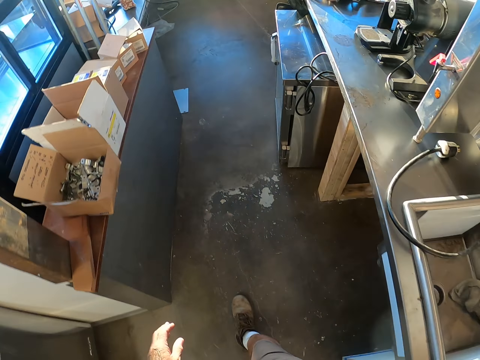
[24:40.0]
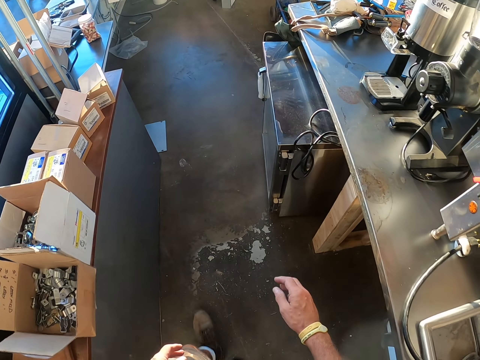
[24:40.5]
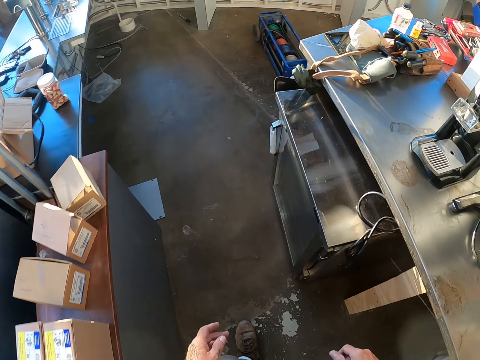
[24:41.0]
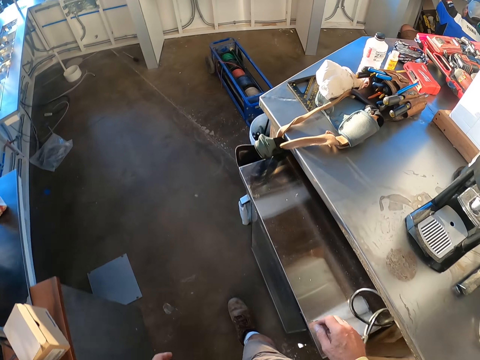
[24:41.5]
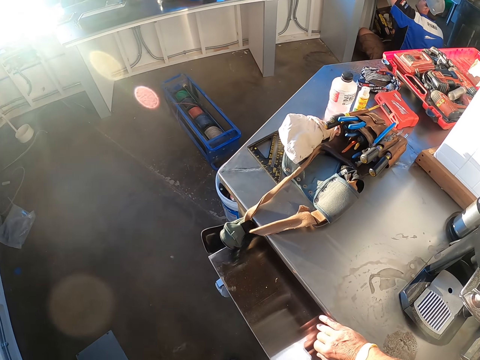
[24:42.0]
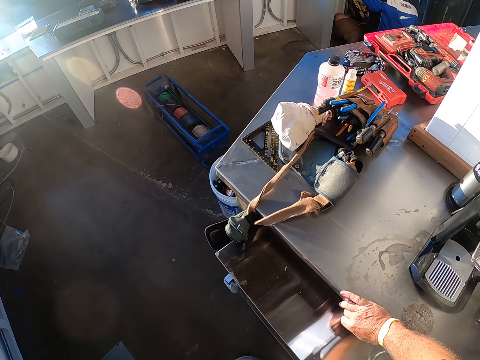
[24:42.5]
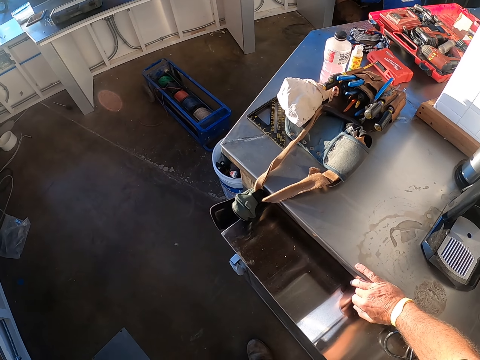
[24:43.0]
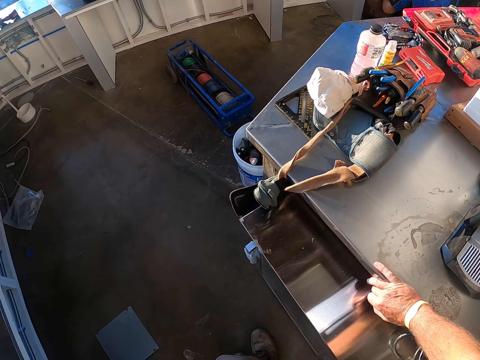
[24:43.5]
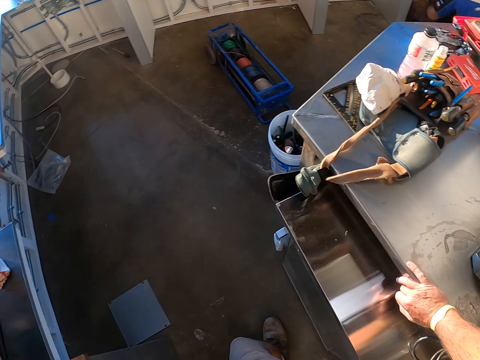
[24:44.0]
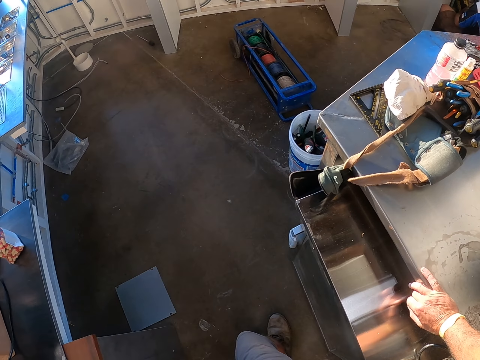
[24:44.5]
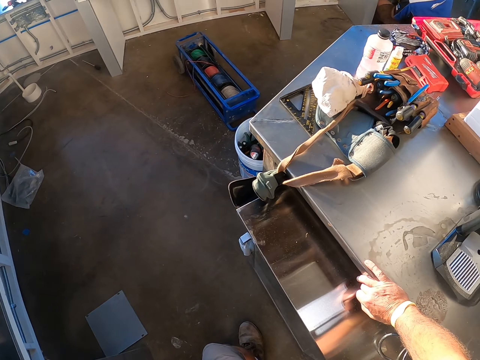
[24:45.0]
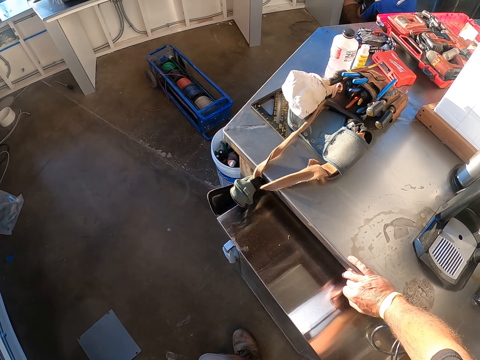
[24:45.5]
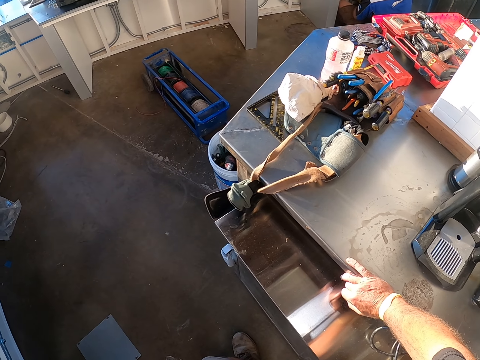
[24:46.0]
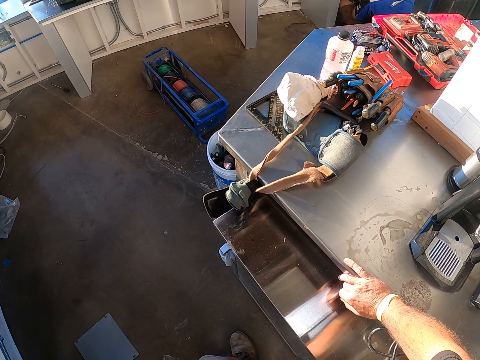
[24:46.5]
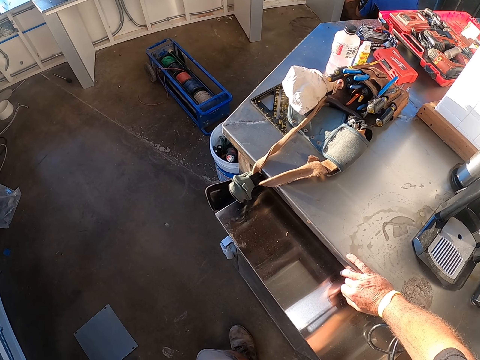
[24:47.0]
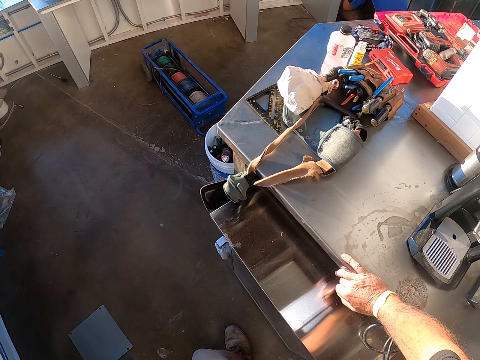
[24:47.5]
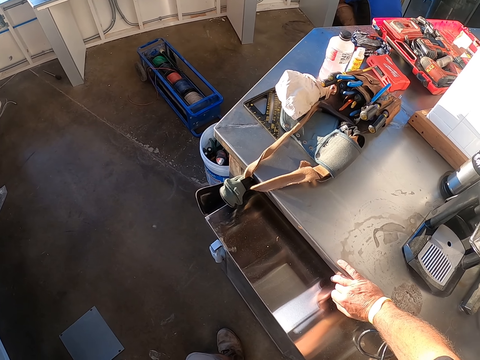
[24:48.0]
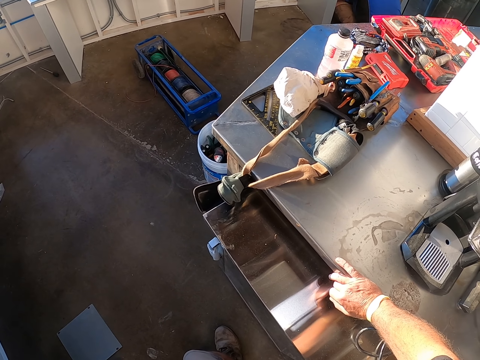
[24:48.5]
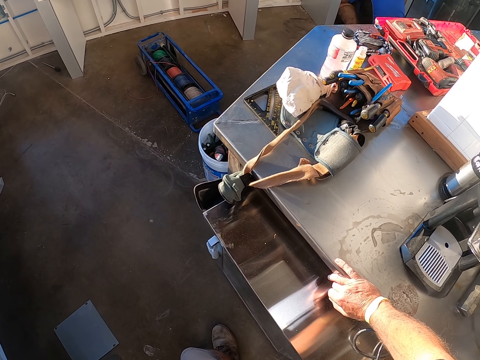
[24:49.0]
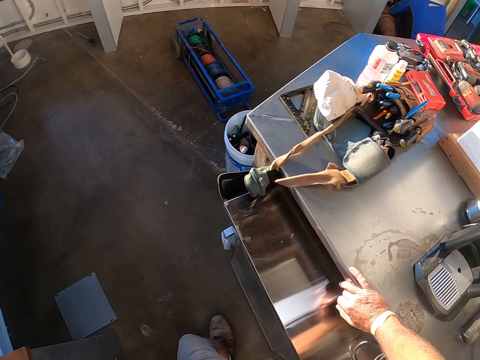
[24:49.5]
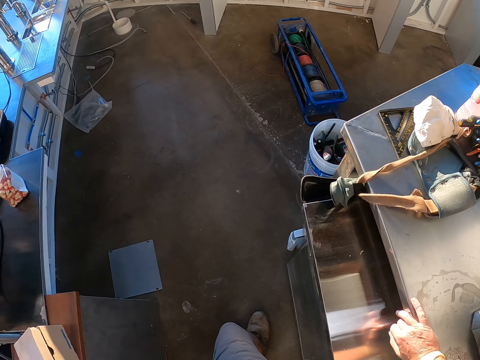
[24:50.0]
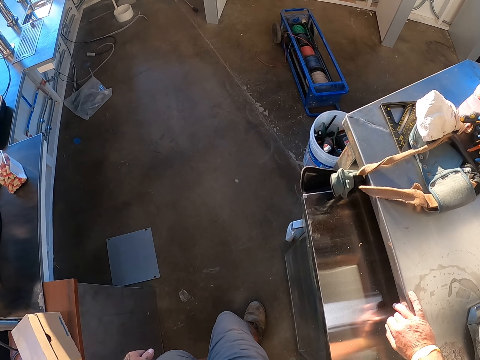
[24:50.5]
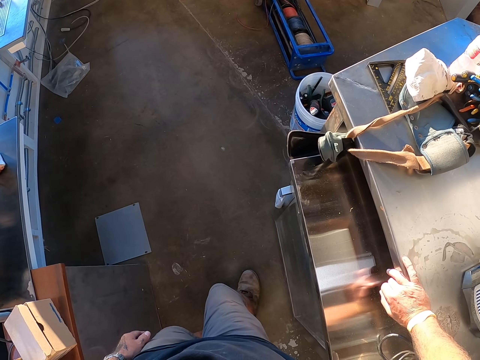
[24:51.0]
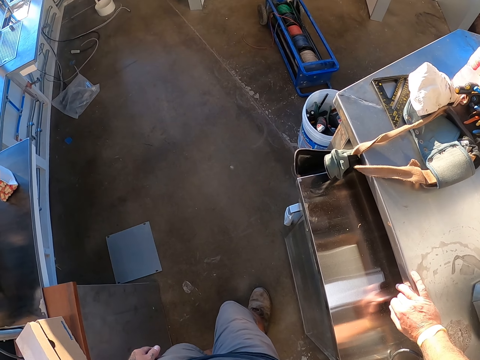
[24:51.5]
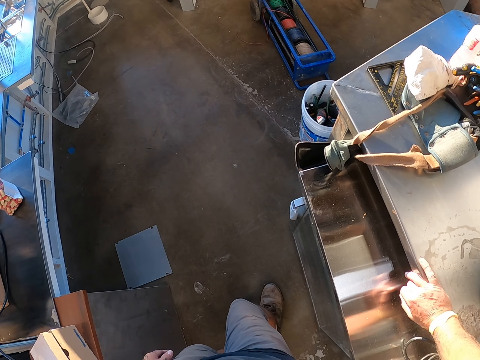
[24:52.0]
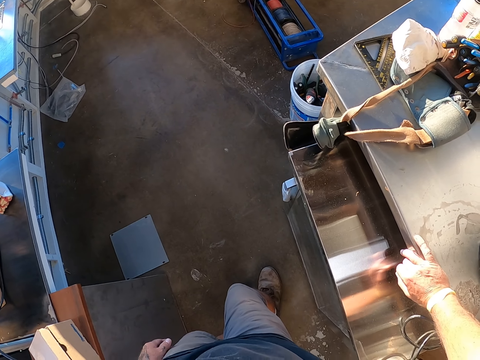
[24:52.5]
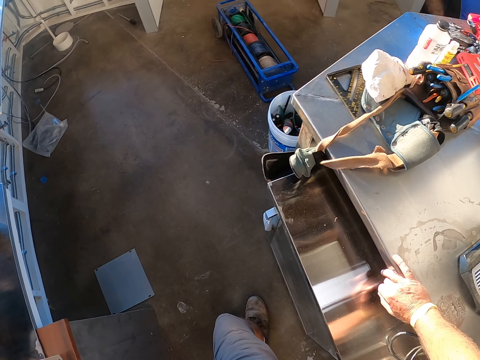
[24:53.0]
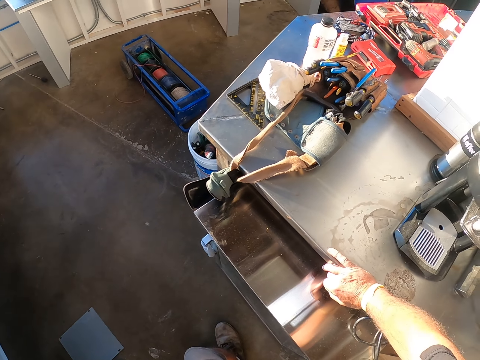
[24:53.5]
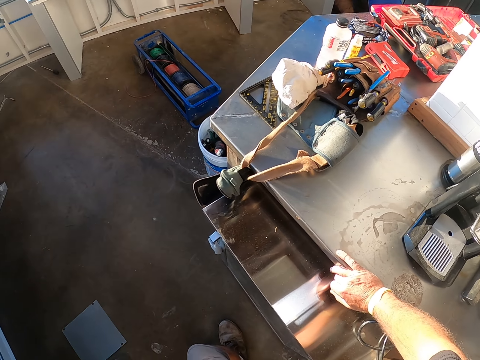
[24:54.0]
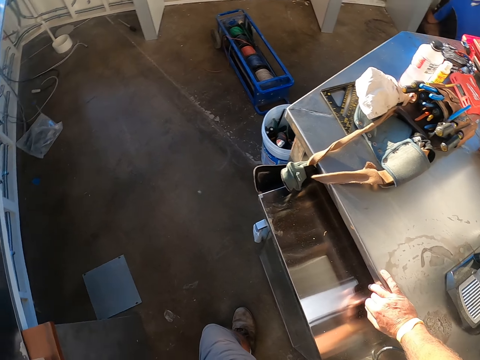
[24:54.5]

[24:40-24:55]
The camera wearer holds the counter top. They look around.

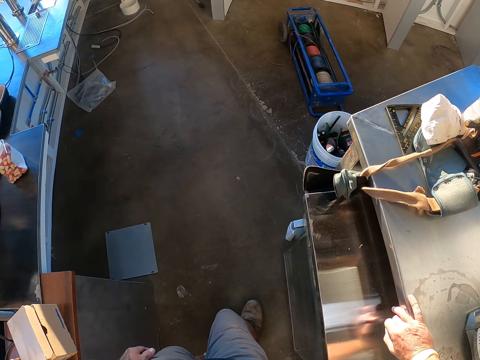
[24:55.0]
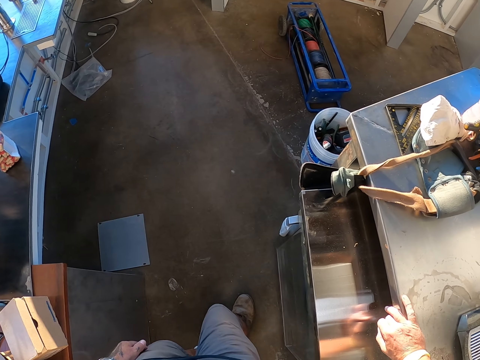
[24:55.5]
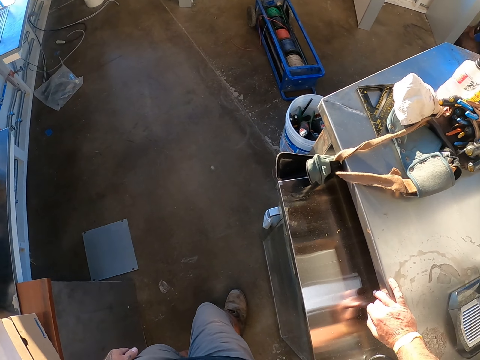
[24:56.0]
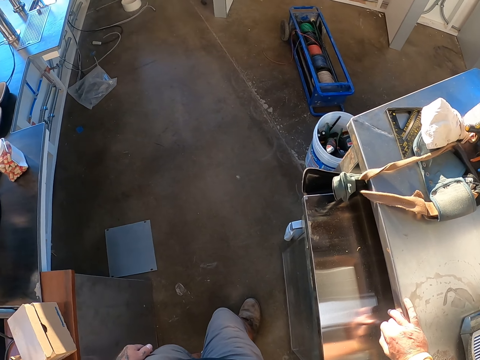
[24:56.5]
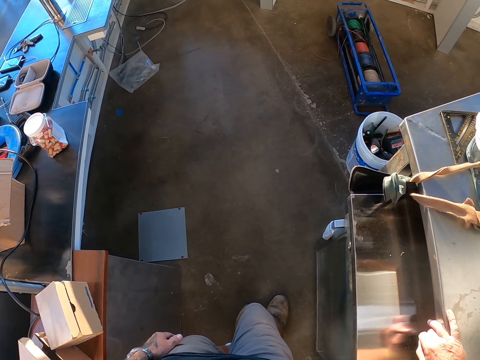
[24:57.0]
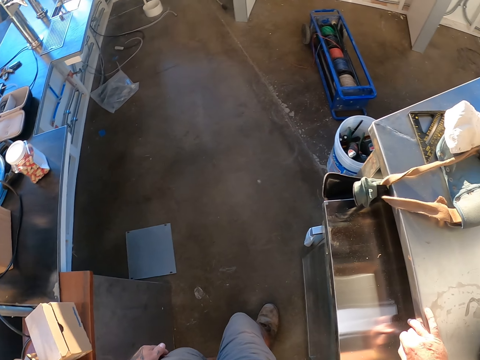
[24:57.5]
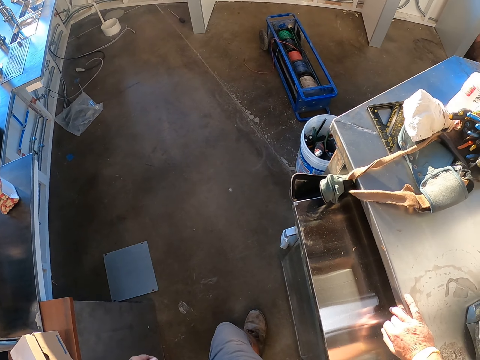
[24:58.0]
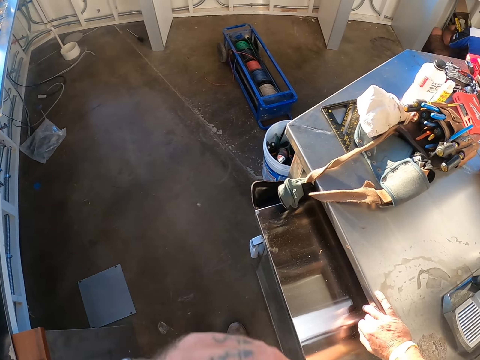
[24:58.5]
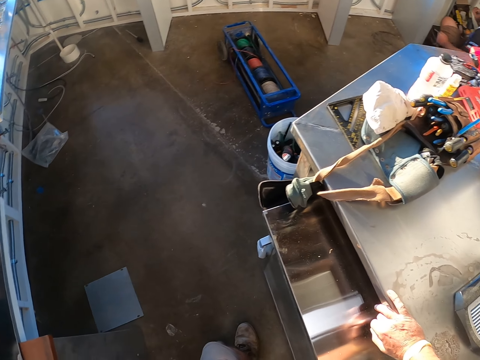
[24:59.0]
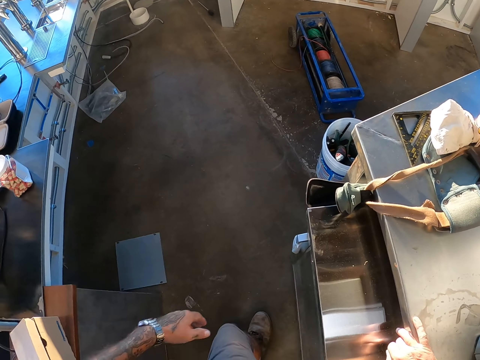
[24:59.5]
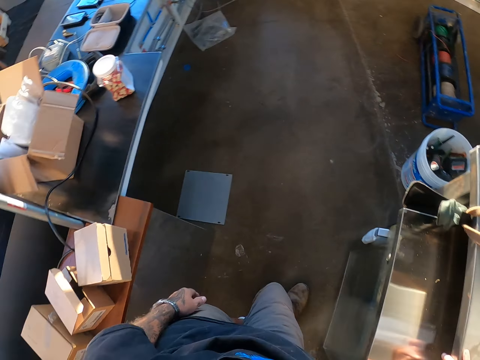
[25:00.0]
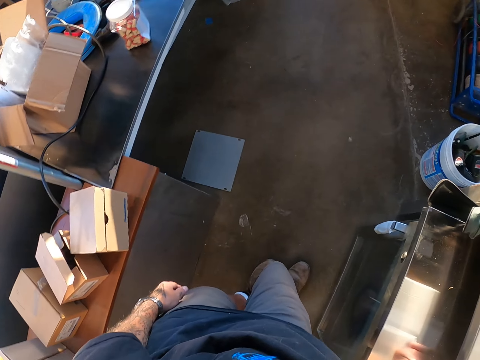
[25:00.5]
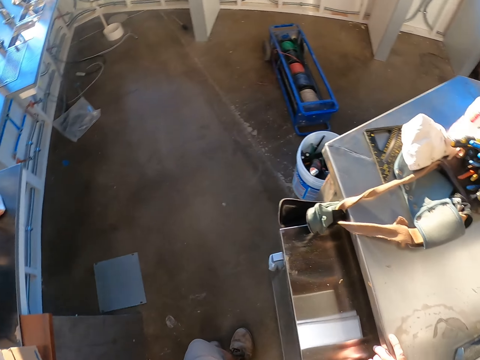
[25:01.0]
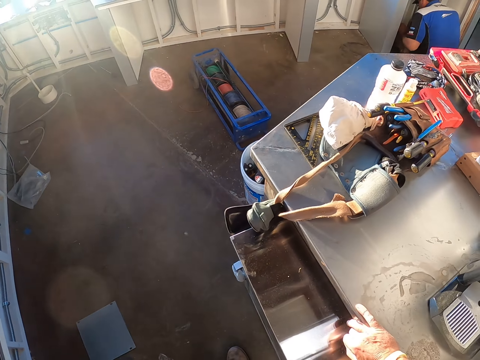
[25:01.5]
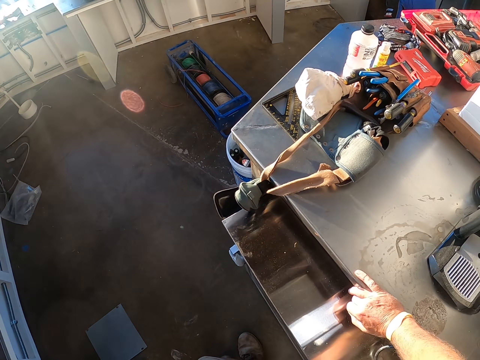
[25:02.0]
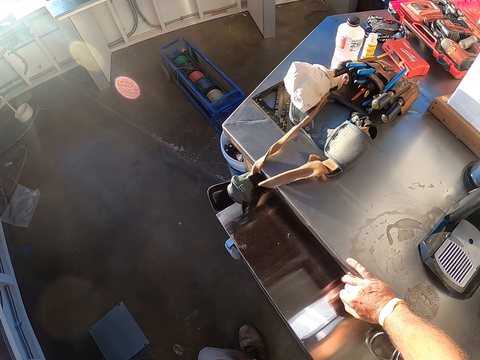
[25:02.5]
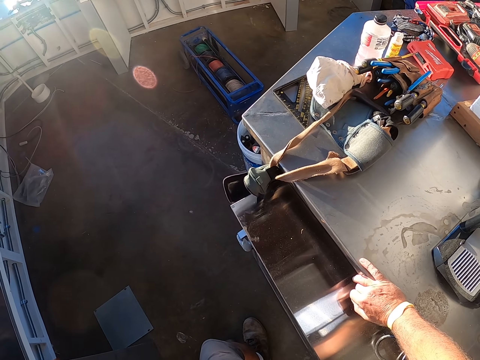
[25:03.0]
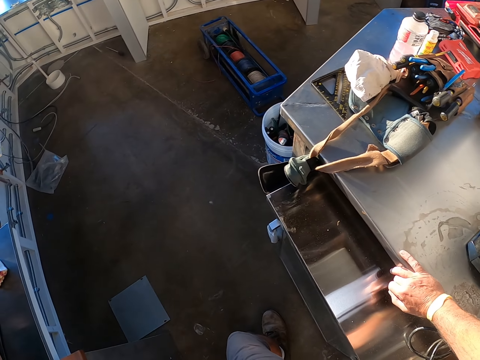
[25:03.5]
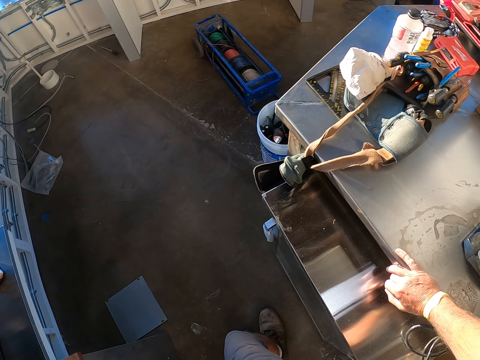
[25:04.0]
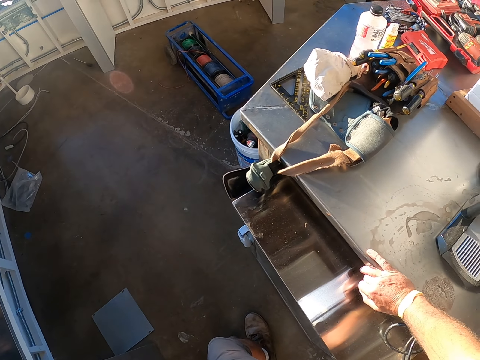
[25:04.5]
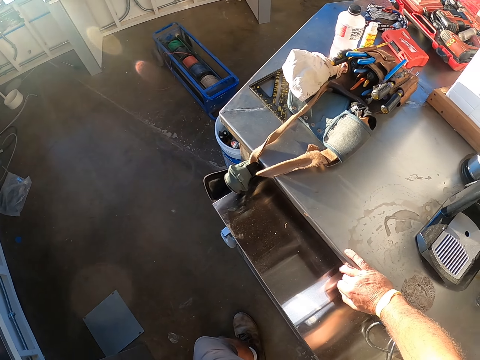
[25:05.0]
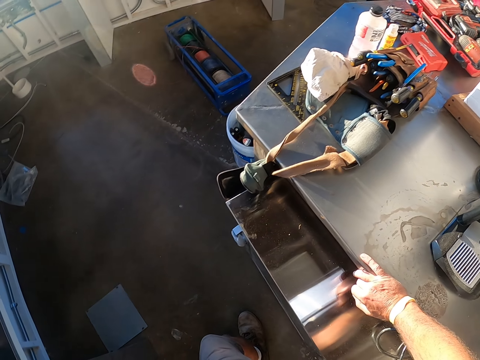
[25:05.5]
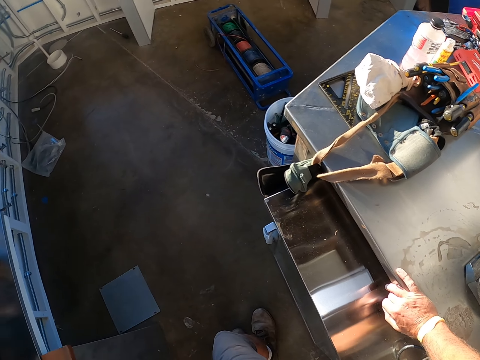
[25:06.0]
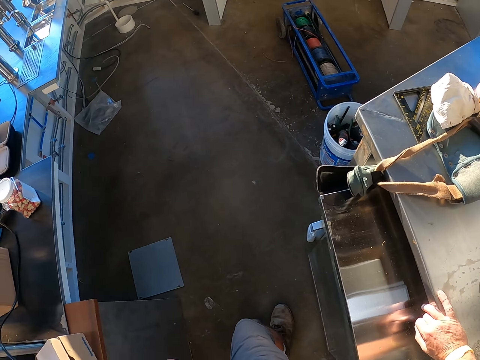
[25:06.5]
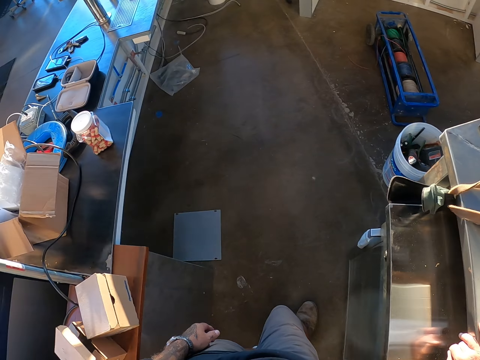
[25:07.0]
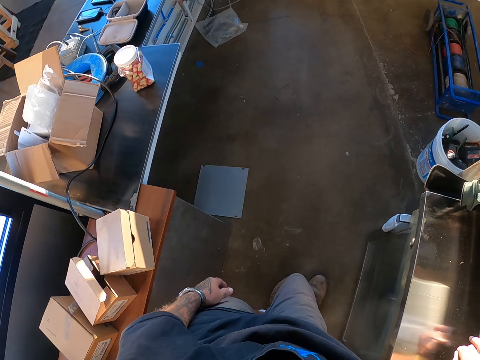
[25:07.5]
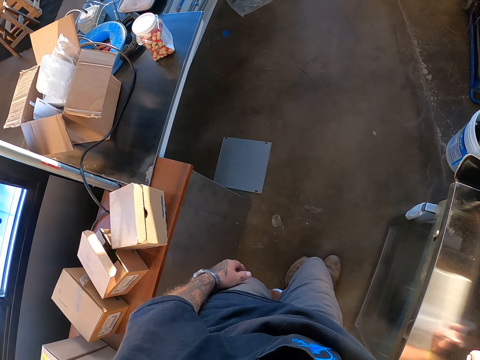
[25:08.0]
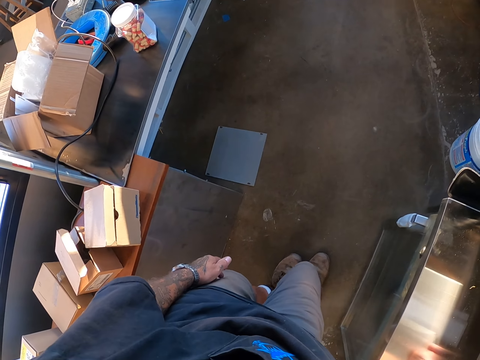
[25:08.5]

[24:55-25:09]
The camera wearer touches the face.
